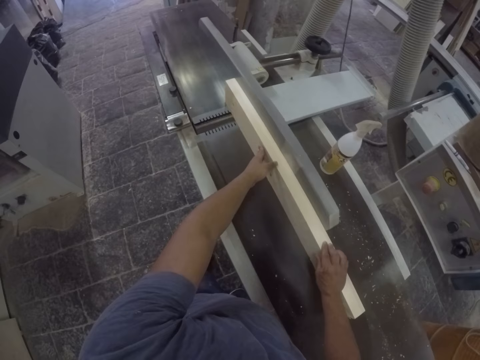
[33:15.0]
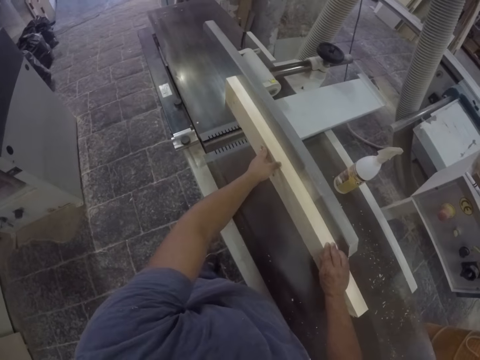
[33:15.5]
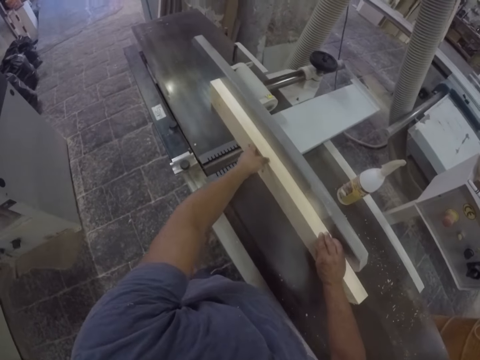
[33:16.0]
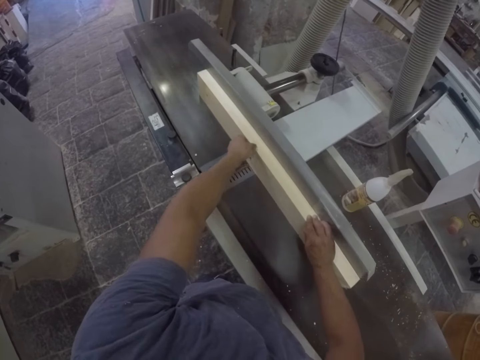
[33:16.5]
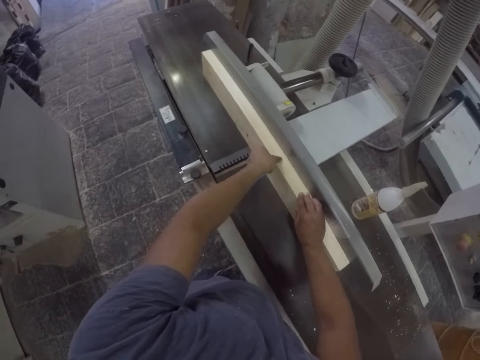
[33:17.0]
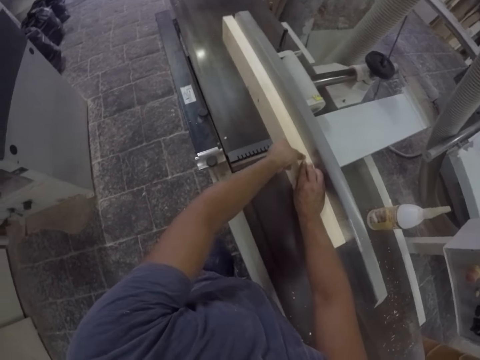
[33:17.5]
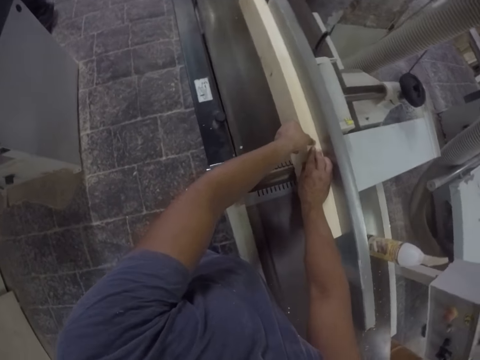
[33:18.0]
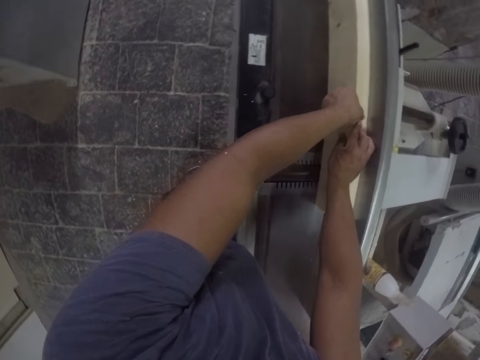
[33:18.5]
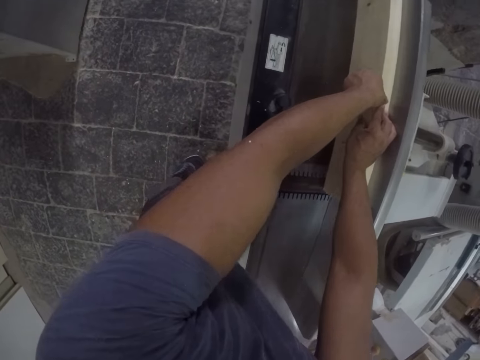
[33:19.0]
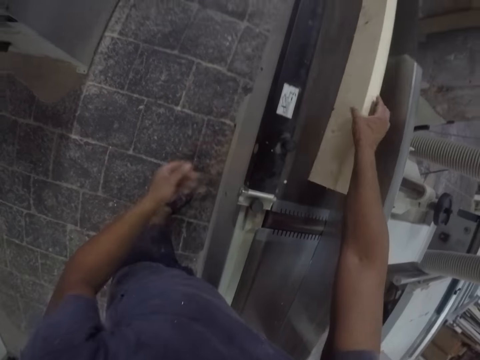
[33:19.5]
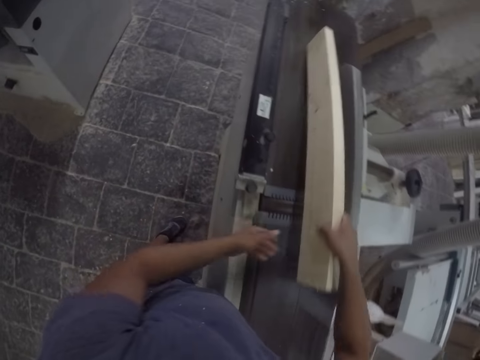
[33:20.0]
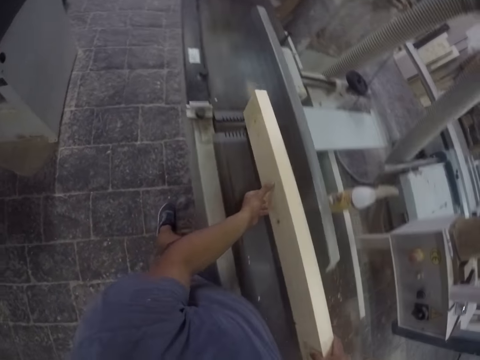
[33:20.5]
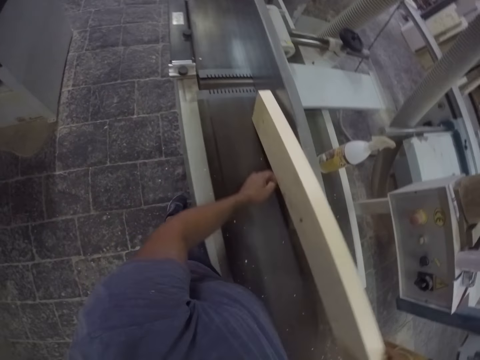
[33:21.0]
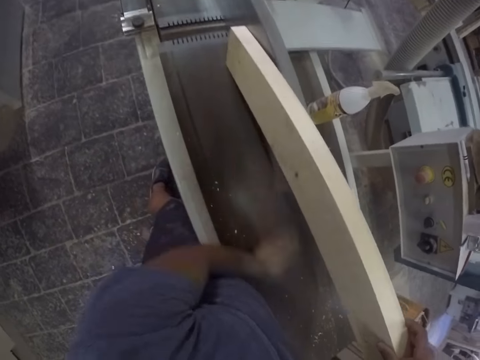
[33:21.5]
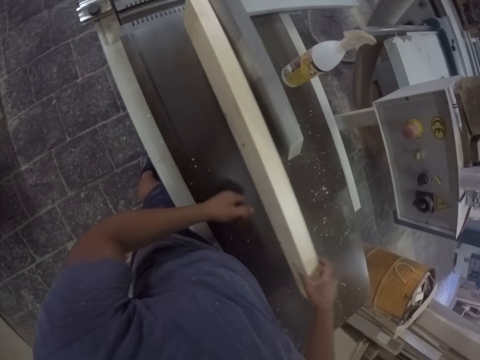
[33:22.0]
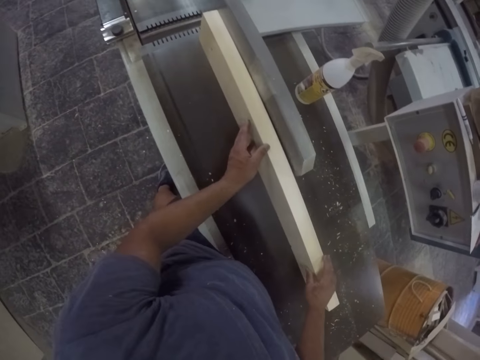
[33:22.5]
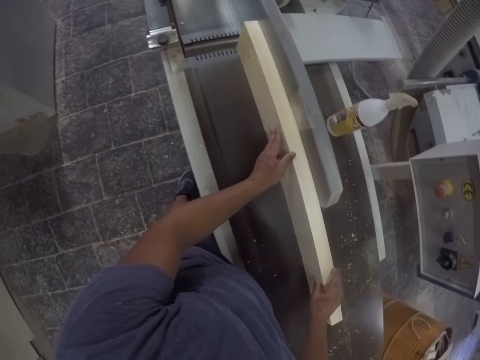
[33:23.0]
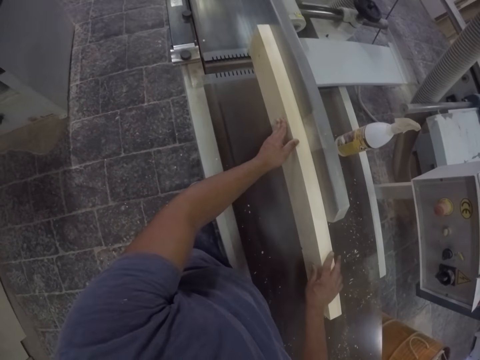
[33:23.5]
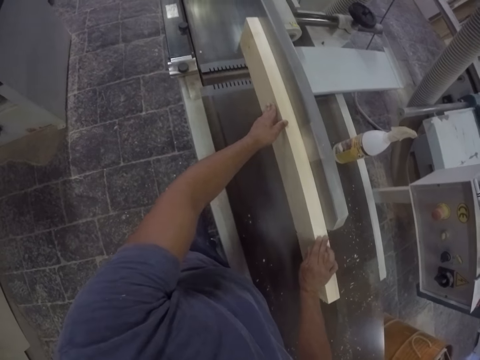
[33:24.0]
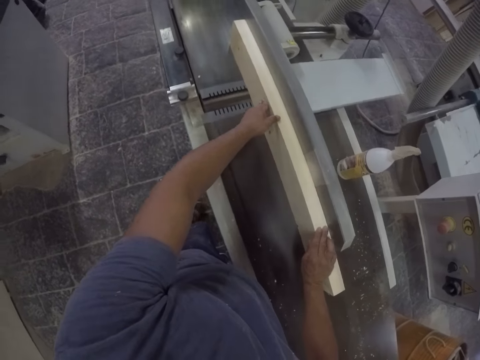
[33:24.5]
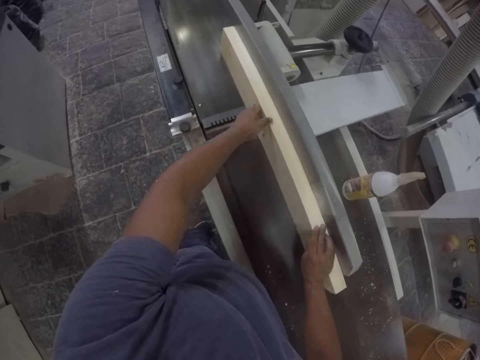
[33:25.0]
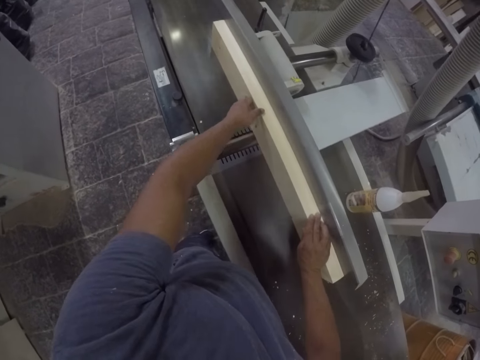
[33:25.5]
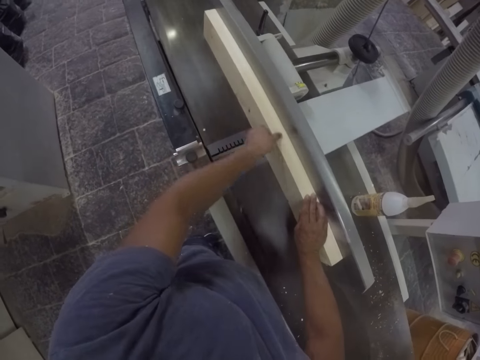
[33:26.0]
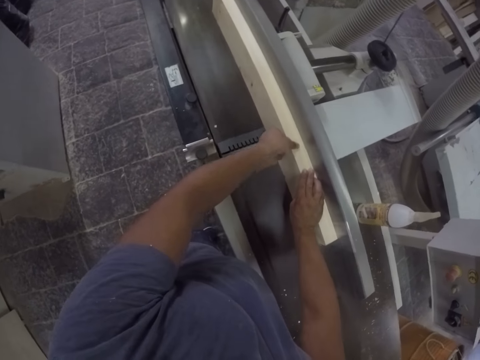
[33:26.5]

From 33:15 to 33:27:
The camera wearer sands the wood plank with a sanding machine. He pushes the wood forward. He lifts the wood plank off the sanding machine, puts the wood plank on the sanding machine, and lifts the wood plank off the sanding machine. He wipes the sanding table with his hand. He puts the wood plank on the sanding machine and sands the wood plank with the sanding machine. He moves the wood forward.

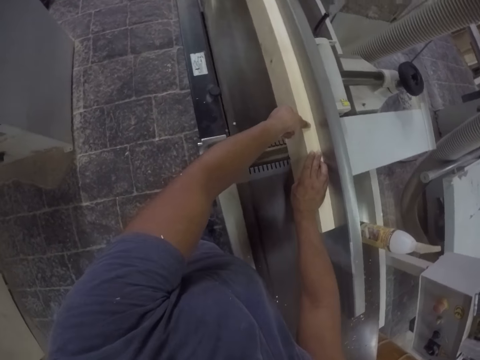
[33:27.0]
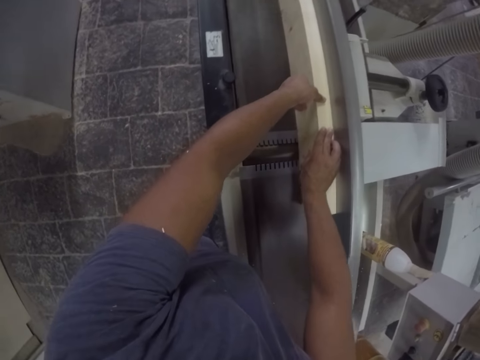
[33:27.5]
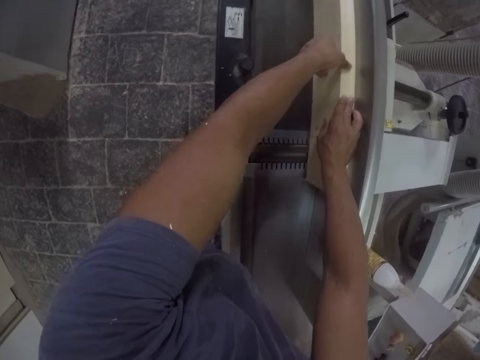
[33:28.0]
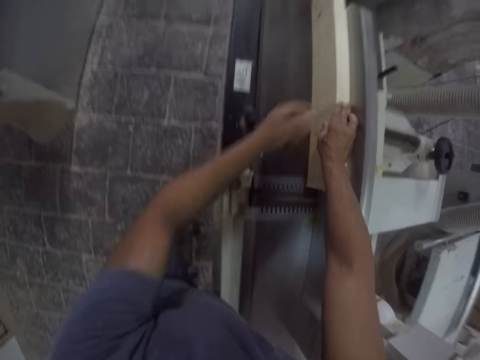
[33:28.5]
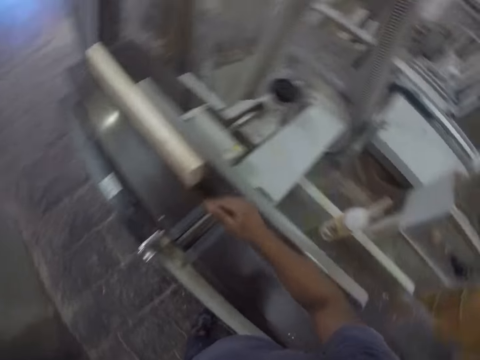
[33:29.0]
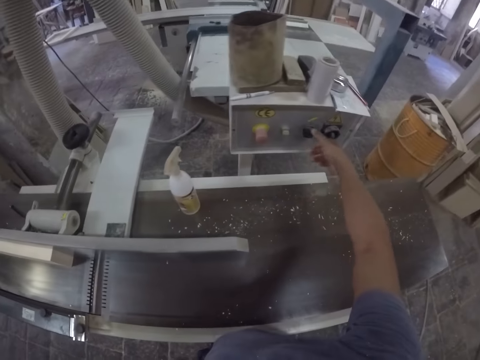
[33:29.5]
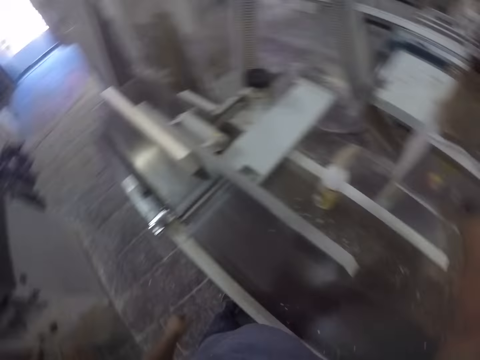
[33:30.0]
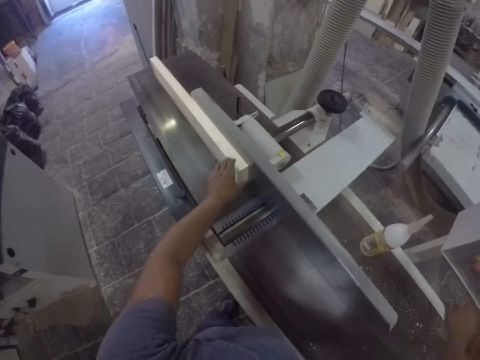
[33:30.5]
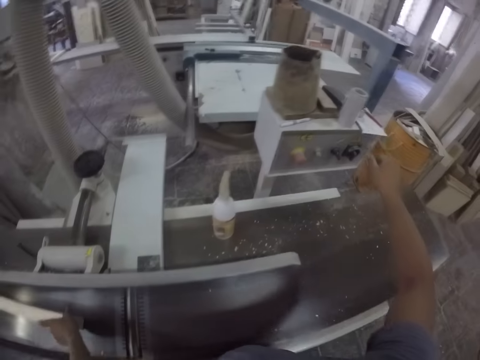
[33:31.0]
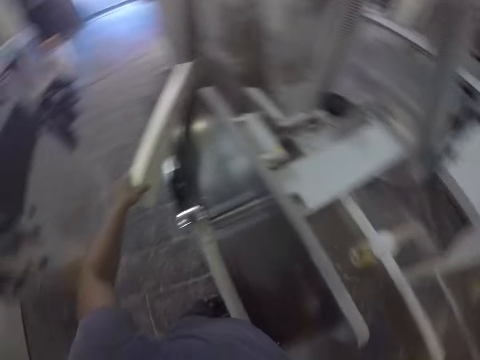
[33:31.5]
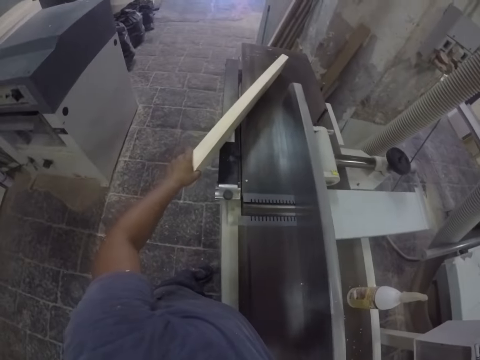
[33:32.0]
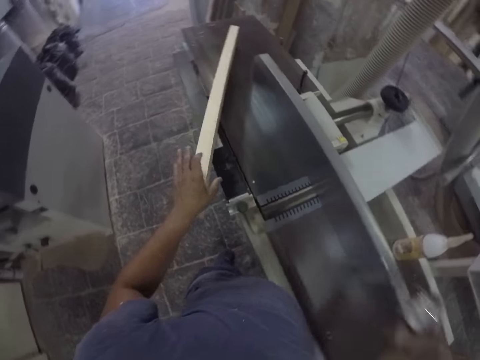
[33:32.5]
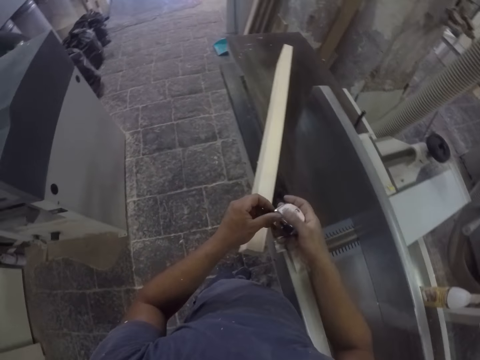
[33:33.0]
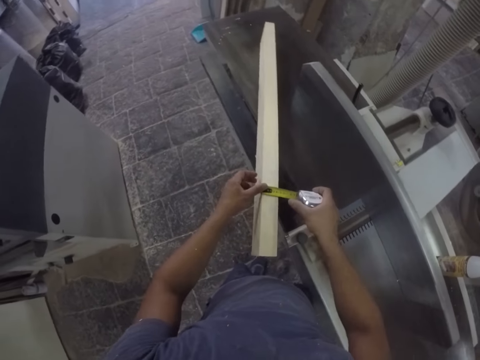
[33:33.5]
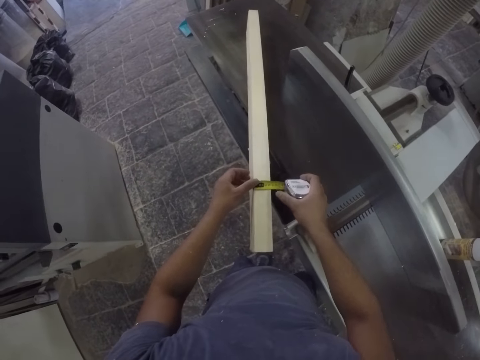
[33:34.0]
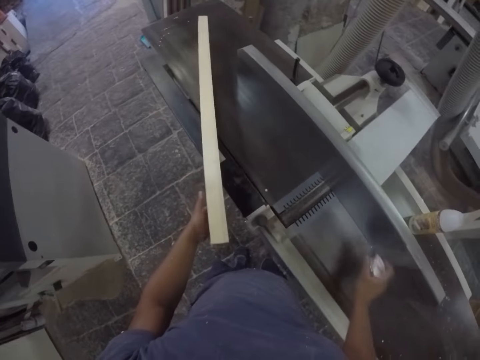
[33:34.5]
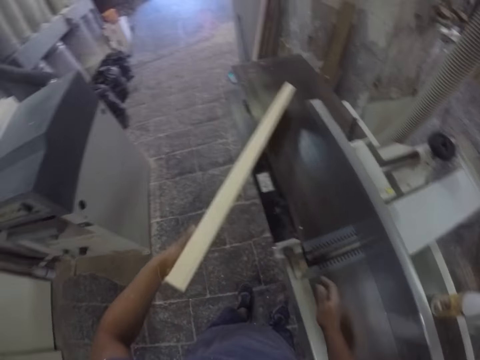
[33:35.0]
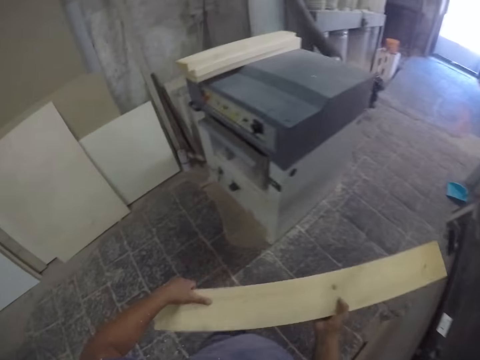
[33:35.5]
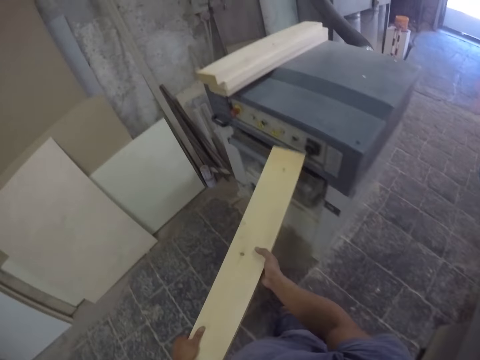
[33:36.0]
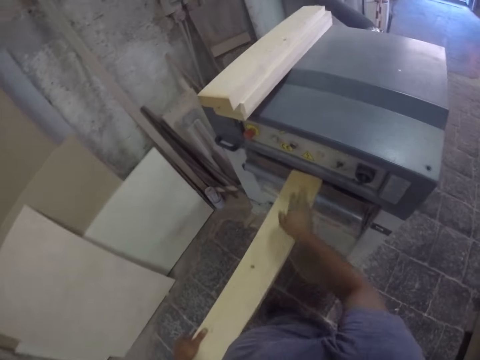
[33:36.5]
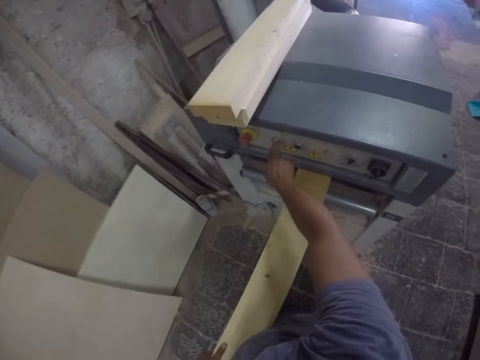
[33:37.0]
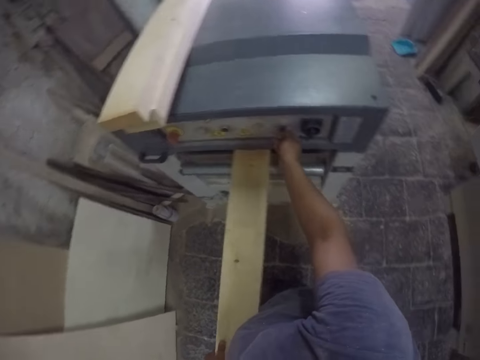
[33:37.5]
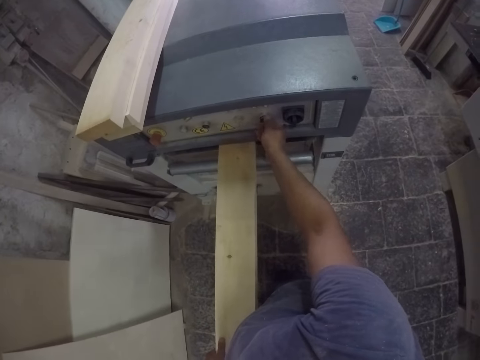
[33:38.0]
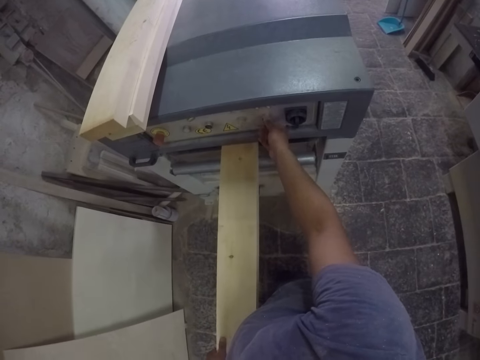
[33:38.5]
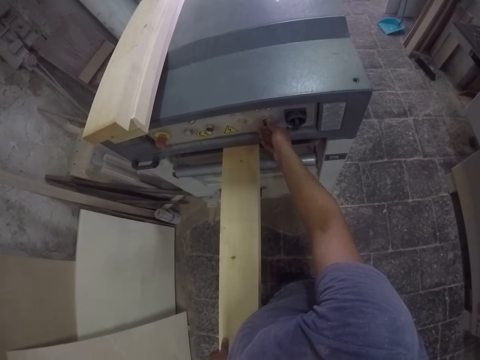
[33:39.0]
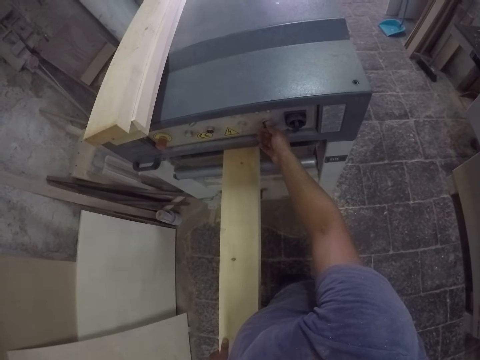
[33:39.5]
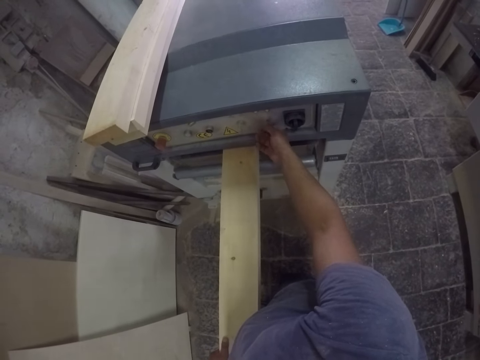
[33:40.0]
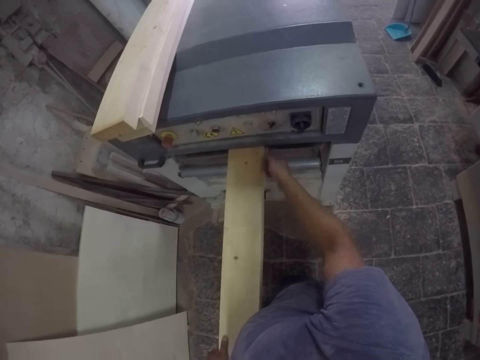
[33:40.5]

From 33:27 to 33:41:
The camera wearer pulls his hand off the wood plank. He lifts hands up. He switches off the machine. He holds the wood. He pulls the wood plank off the sanding machine. He looks around. He pulls a tape. He lifts the tape measure. He measures the wood plank with the tape. He pulls the tape off the wood plank. He puts the tape on the table. He lifts the wood plank off the sanding machine. He carries the wood plank. He walks around the workshop. He puts the wood on the wood planer. He moves the wood in the machine. He presses a button. He pulls his hand off the button. He switches the machine. He rotates a button.
